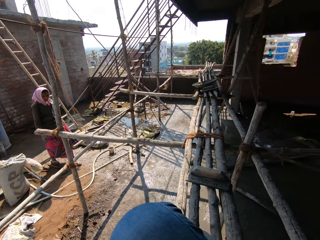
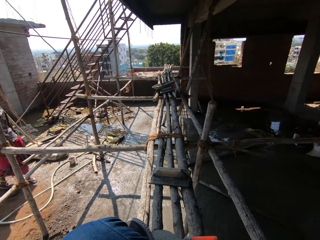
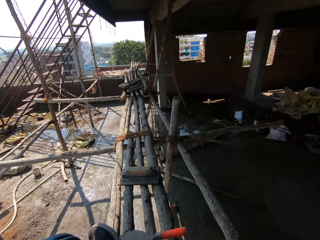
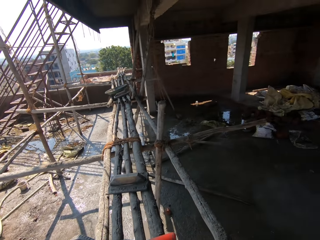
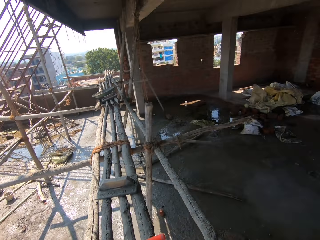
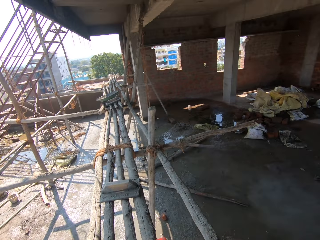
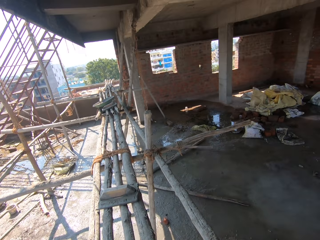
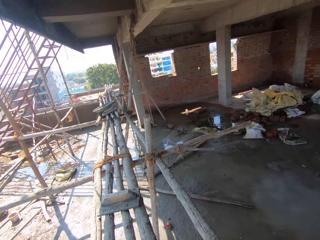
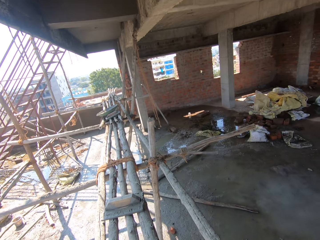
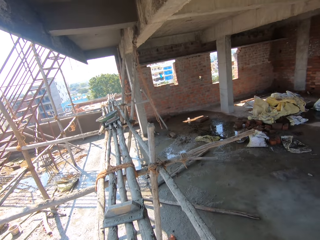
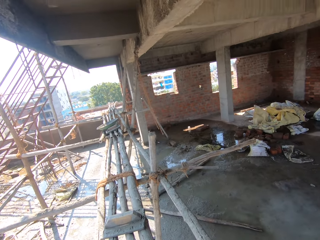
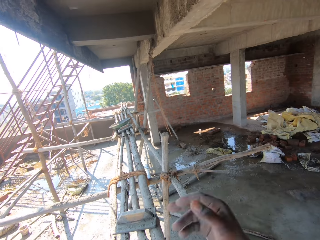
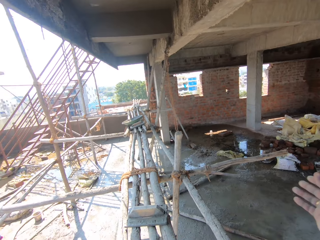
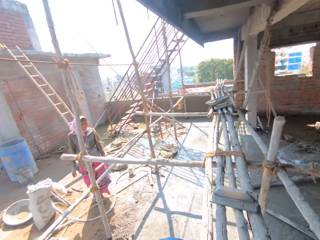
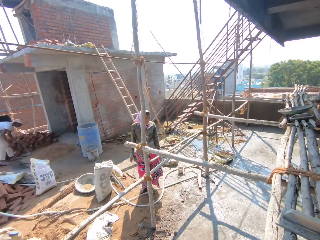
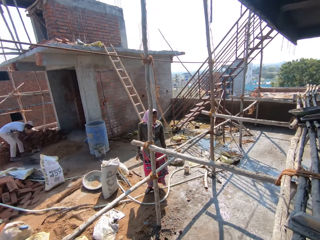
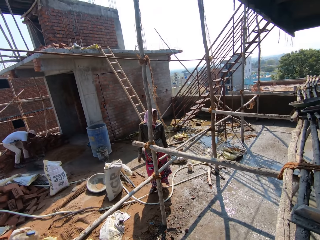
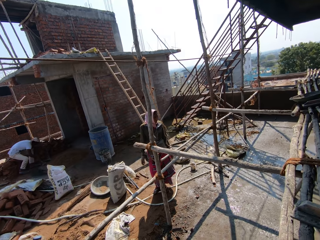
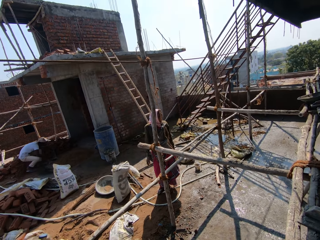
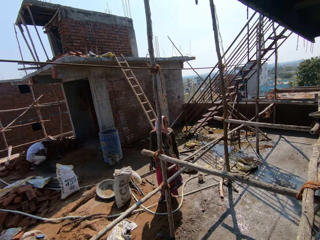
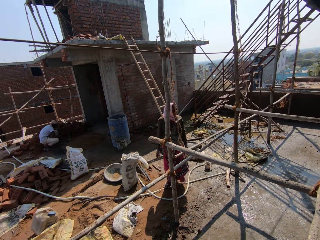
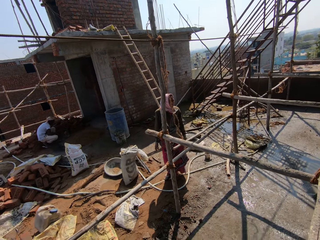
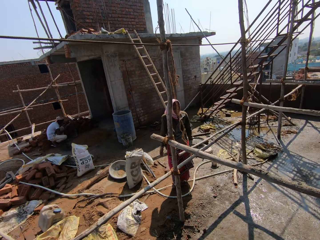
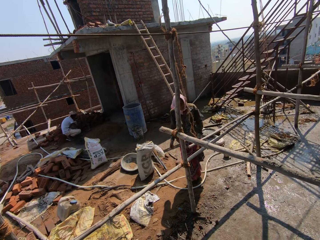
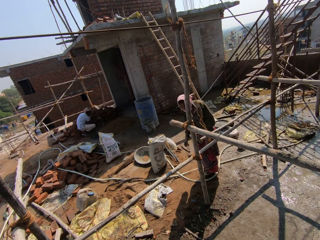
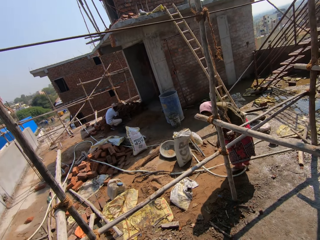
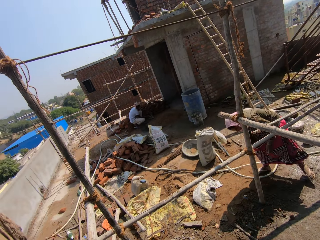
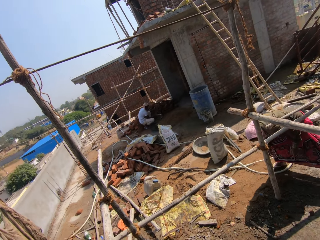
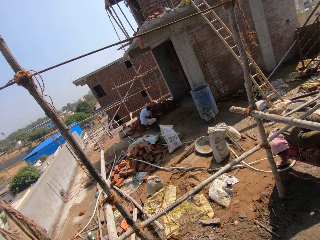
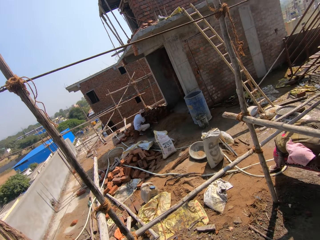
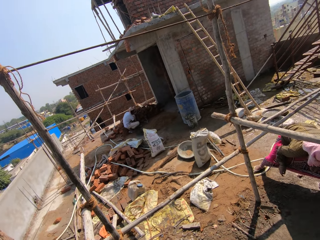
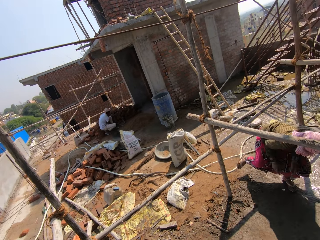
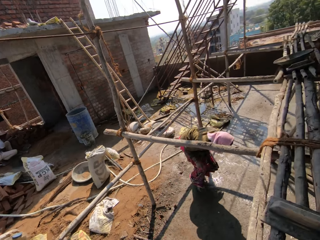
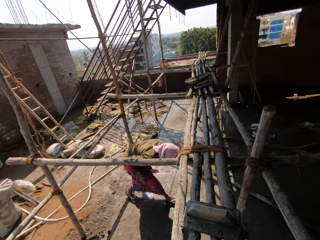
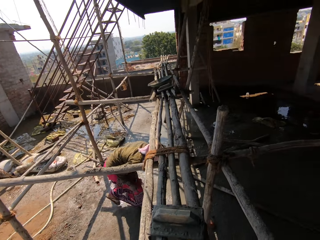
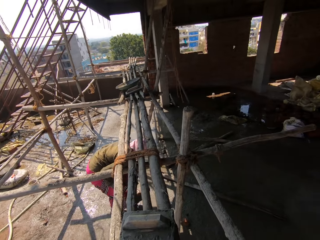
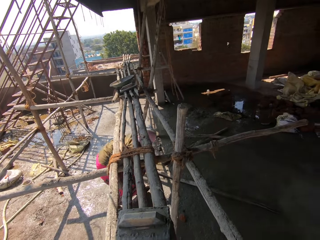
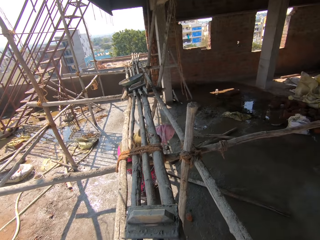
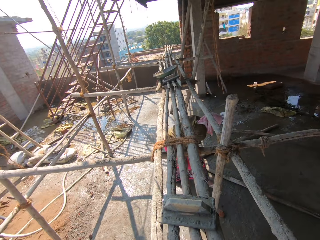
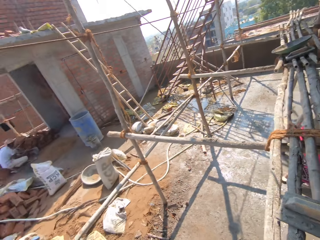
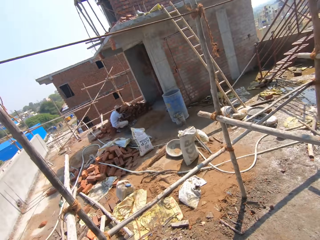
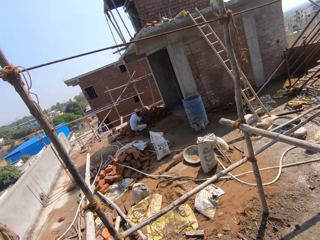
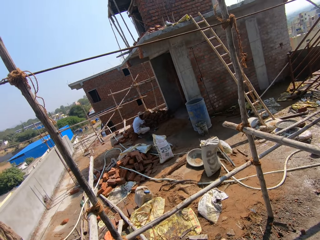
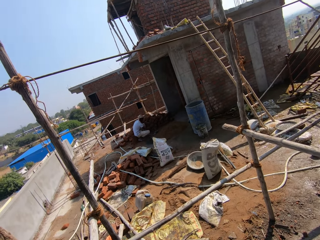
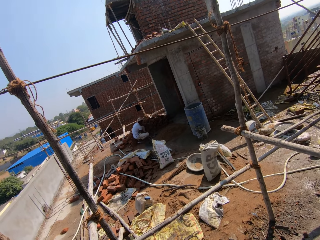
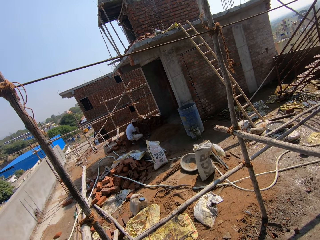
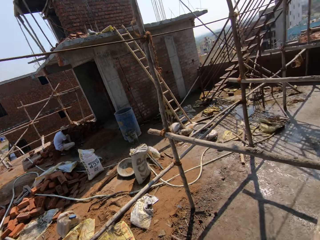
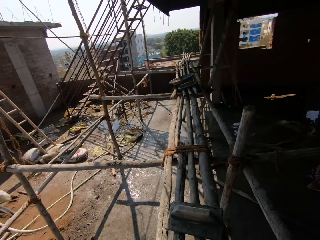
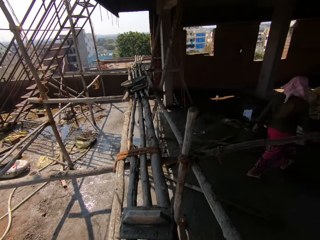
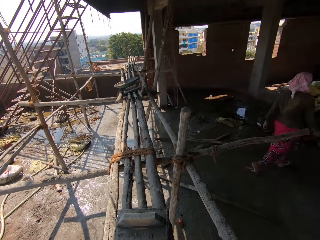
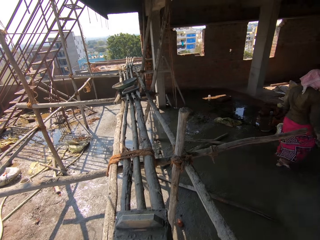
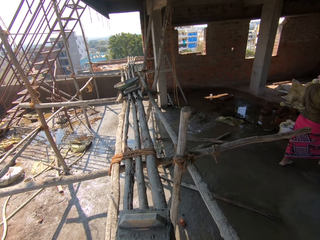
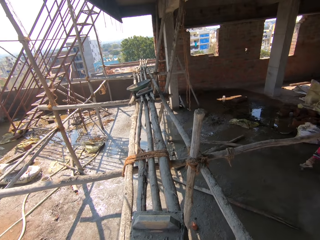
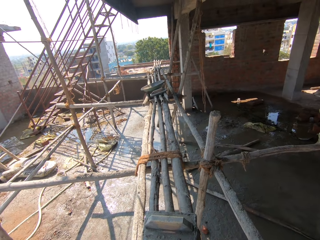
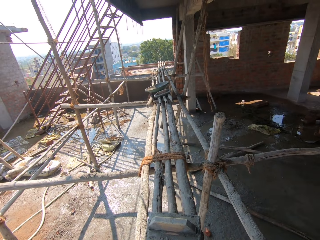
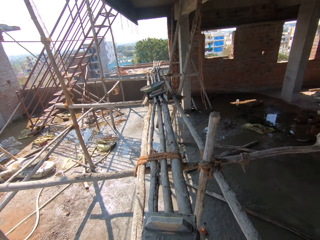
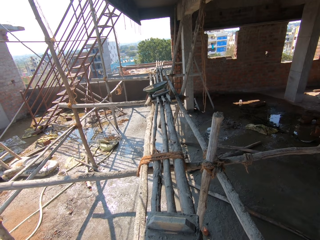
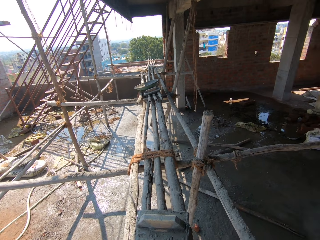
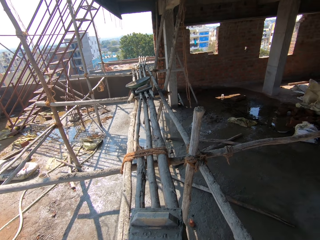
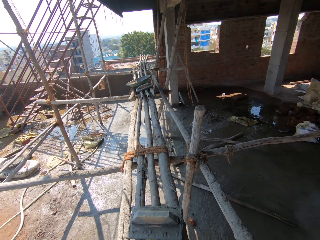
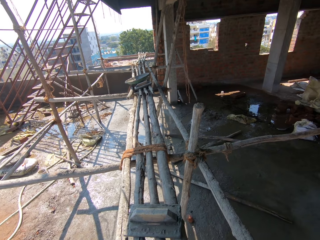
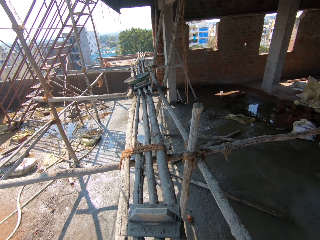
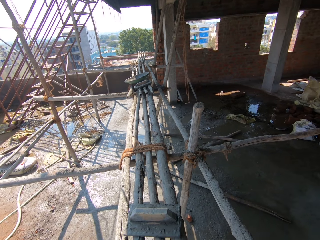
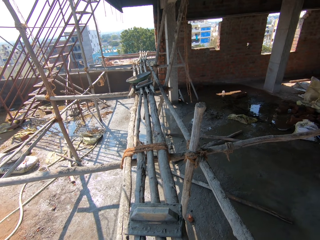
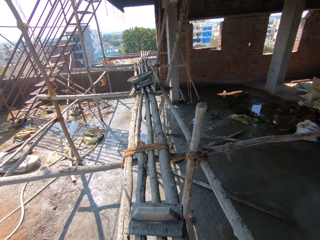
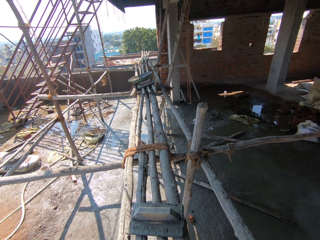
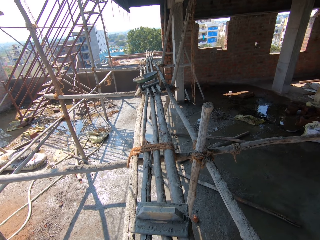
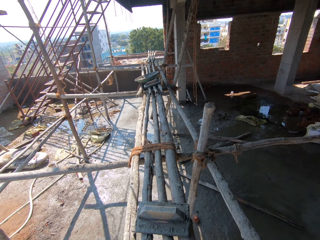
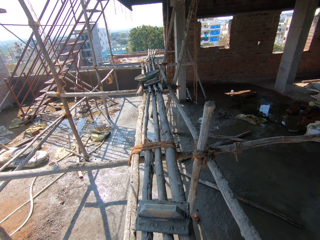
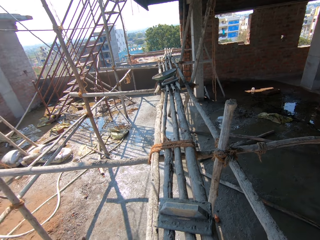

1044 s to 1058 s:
The camera wearer looks around the construction area. They do a hand gesture, talk to a person, and look at the woman. The woman walks around the construction area. The camera wearer looks around the construction area. They look at the man. They look around the construction area. The woman walks around the construction area. The camera wearer looks around the construction area.
